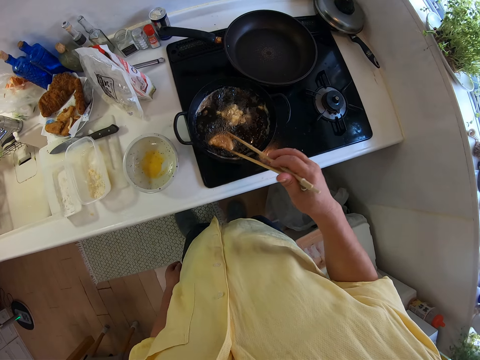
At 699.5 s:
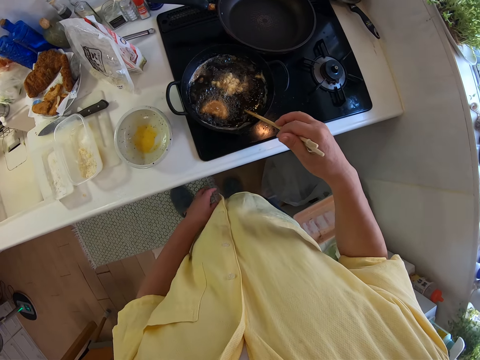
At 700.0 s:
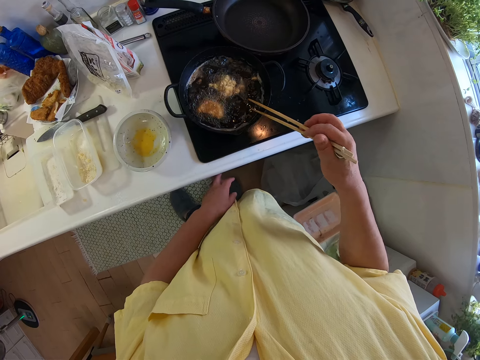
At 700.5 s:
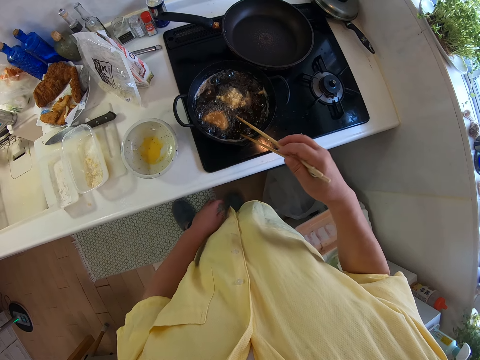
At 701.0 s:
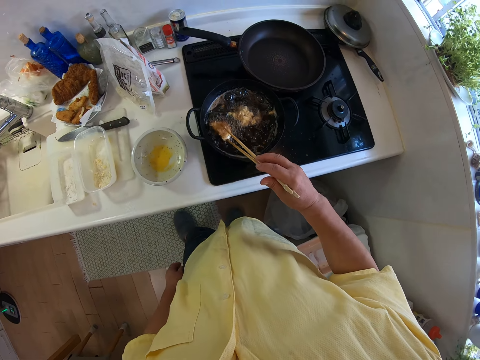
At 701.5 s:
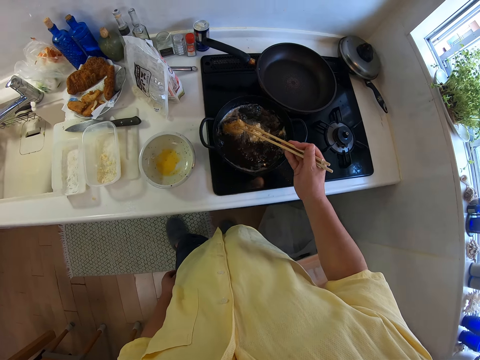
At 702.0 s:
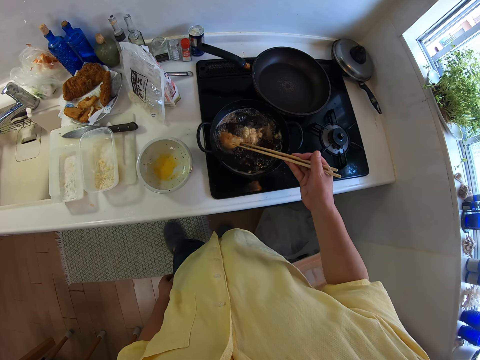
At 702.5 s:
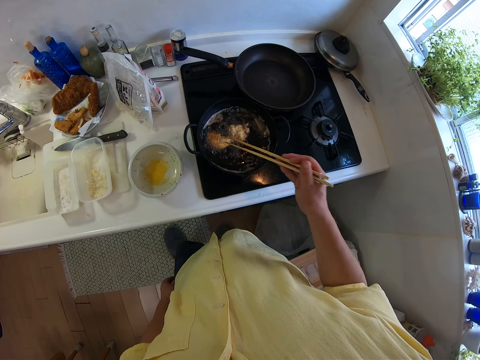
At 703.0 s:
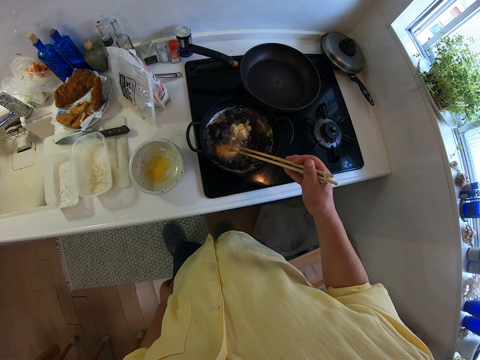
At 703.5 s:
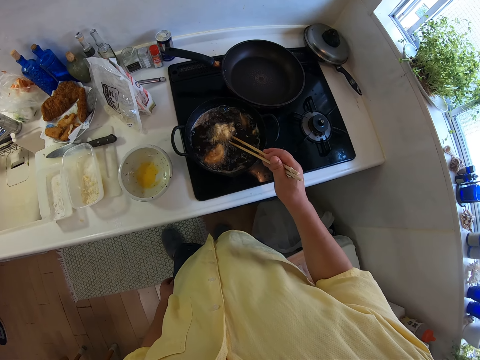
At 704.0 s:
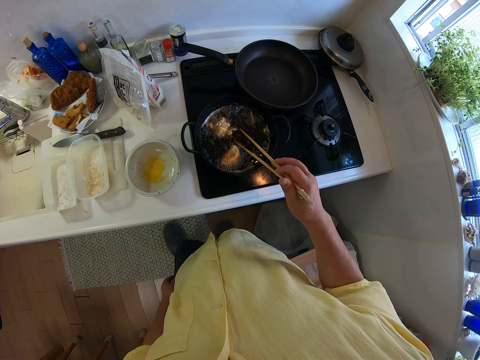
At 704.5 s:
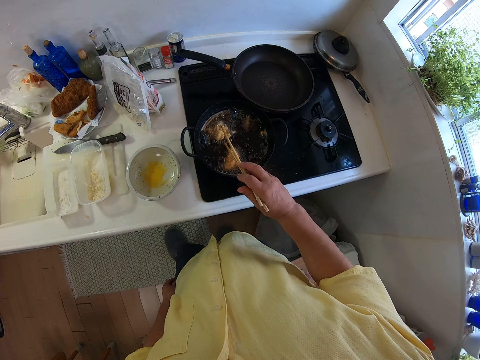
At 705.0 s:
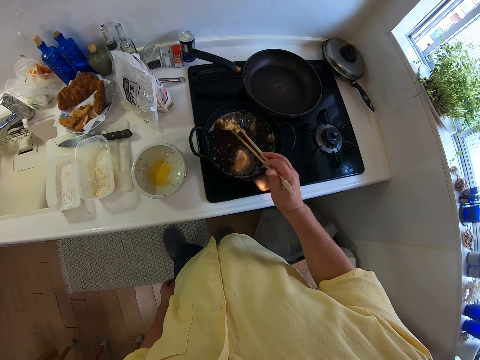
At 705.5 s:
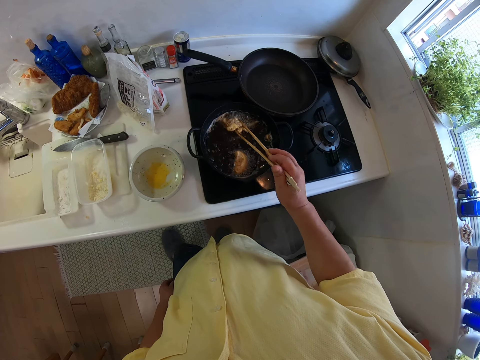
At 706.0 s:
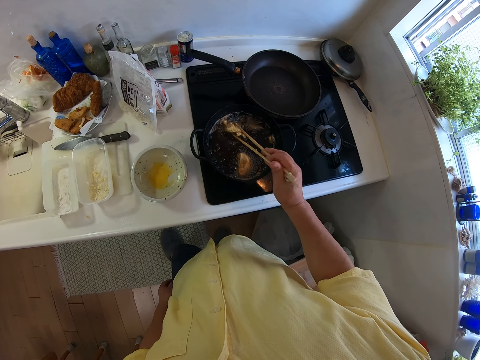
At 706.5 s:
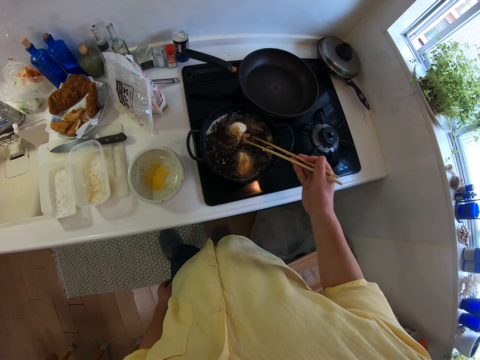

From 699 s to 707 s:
The camera wearer turns the food in the frying pan with the chopsticks in his right hand.
